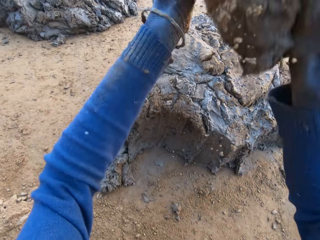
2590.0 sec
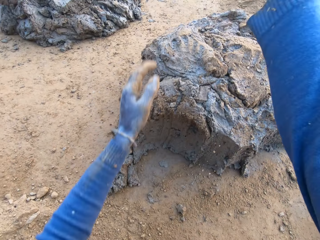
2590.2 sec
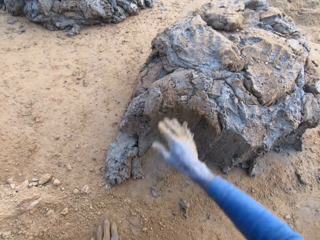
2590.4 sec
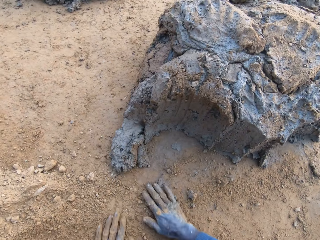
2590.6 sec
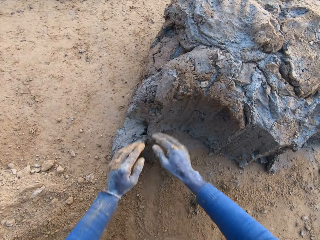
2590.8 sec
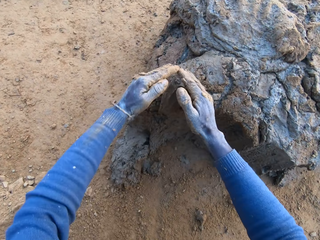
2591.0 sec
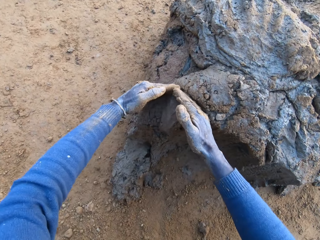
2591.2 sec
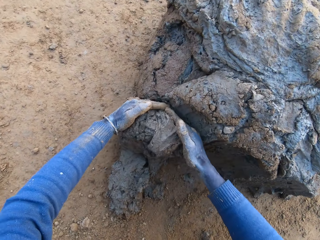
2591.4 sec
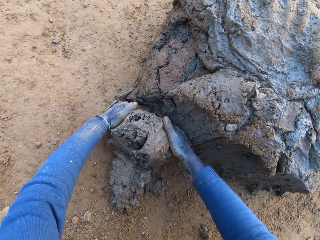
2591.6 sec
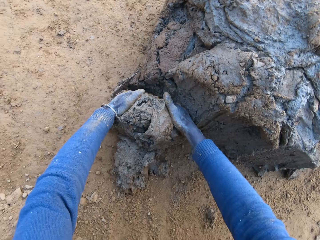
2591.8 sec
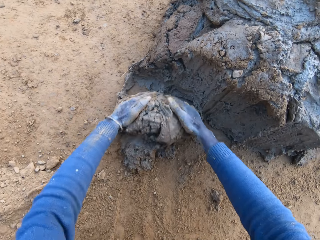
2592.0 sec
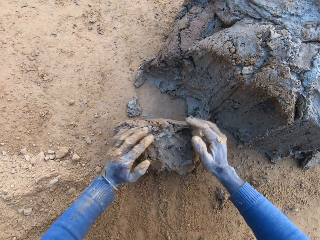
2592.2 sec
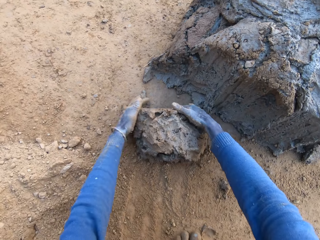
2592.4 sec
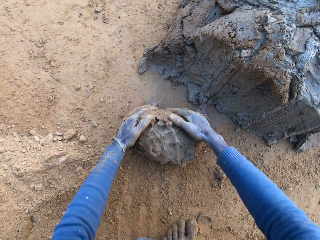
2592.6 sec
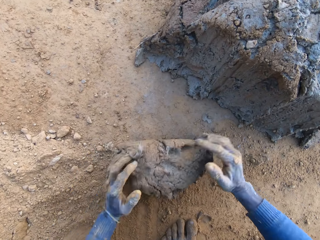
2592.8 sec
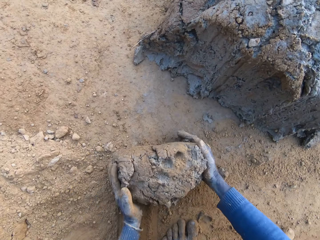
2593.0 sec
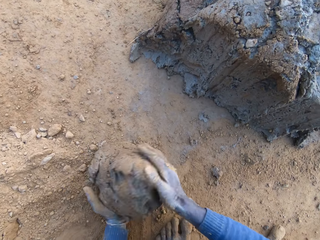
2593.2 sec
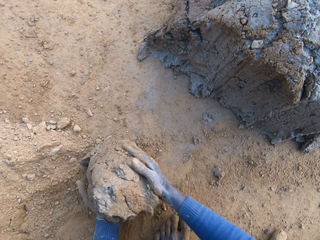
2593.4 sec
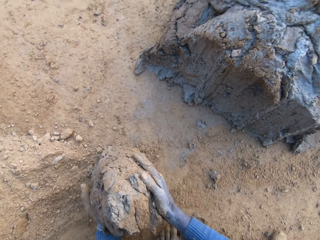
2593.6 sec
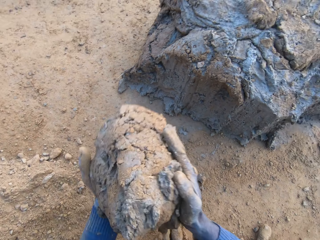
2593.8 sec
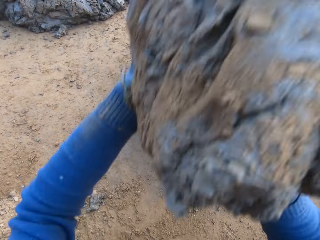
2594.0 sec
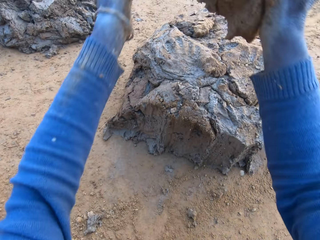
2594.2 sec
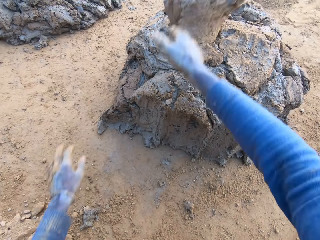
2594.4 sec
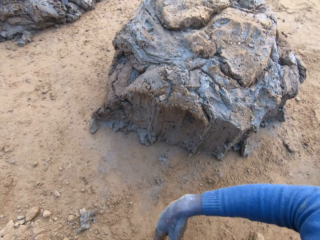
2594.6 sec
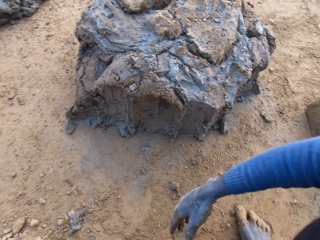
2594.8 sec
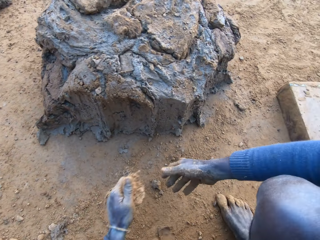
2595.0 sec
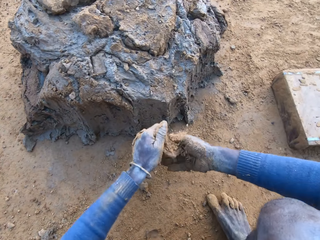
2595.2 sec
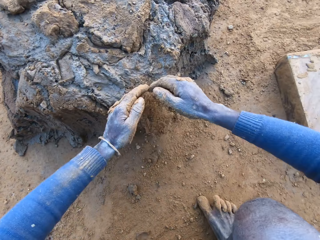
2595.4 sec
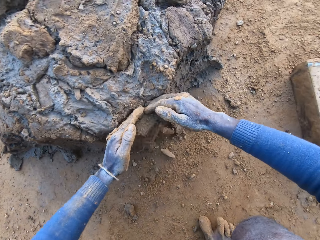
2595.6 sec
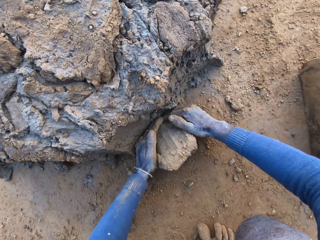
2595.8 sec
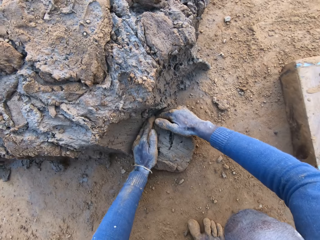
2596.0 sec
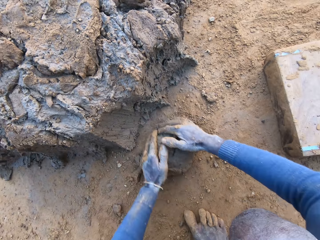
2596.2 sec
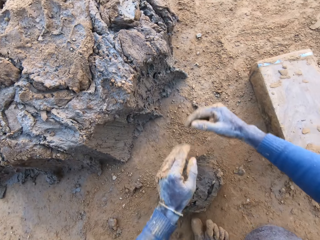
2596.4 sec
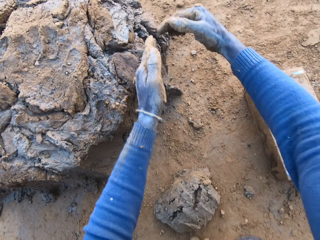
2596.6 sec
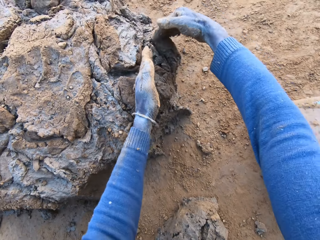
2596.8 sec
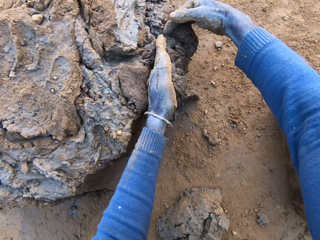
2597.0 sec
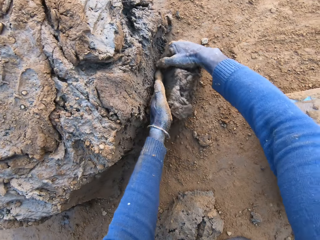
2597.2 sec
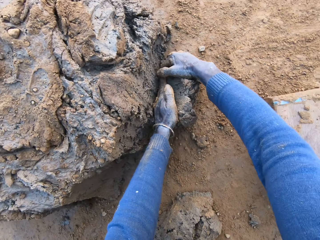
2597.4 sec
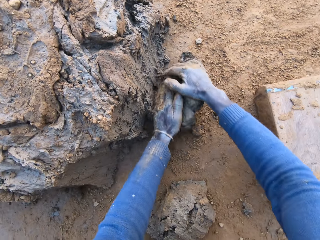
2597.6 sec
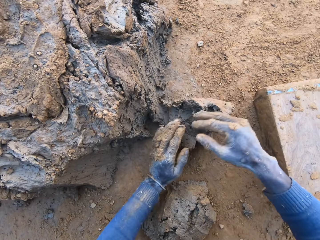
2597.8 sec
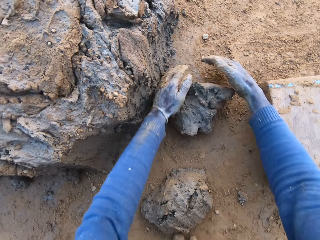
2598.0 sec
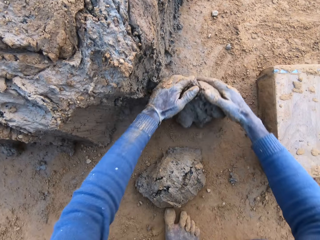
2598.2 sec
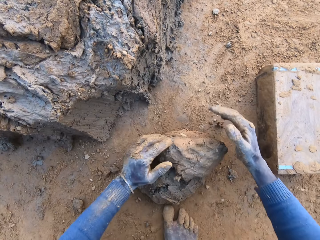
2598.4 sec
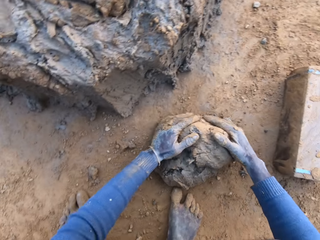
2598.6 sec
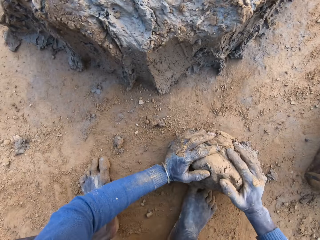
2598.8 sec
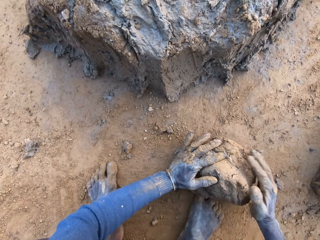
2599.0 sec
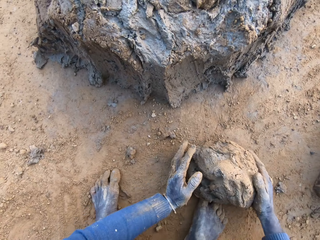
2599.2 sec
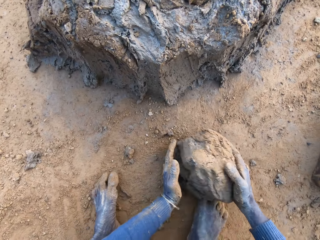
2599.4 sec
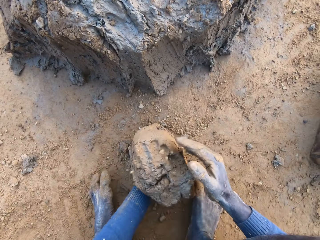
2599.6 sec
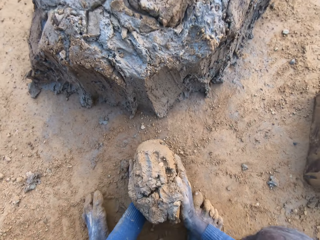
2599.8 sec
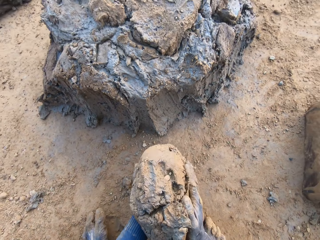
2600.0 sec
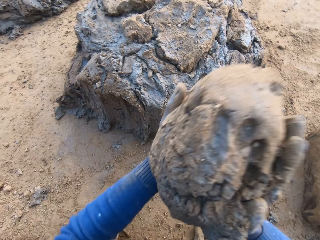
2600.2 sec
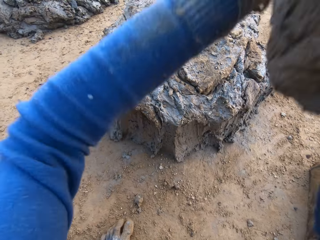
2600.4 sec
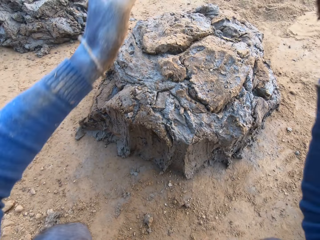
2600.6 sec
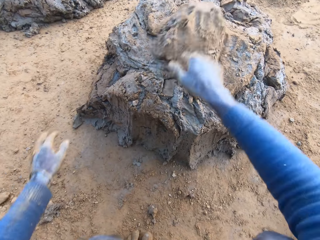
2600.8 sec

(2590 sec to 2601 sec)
The camera wearer drops the concrete or clay in his hands on the heap of concrete on the ground. He moves his hands towards the clay. He cuts a portion of the concrete from the heap of concrete with his hands. He rolls the clay on the sand. He lifts up the clay. He drops the concrete in his hands on the heap of concrete on the ground. He throws the sand on his other hand. He moves his hands towards the clay. He cuts a portion of the concrete from the heap of concrete with his hands. He cuts a portion of the concrete again. He rolls the clay on the sand. He mixes the concrete together on the ground. He lifts up the clay.

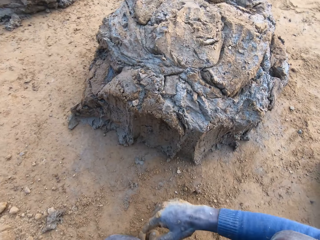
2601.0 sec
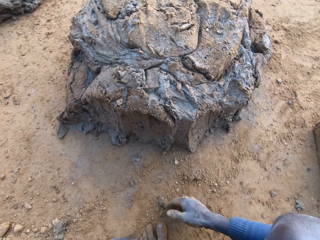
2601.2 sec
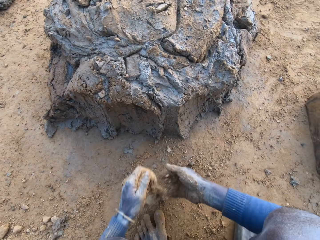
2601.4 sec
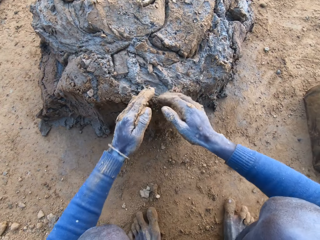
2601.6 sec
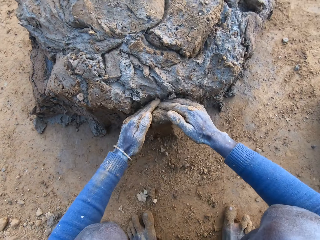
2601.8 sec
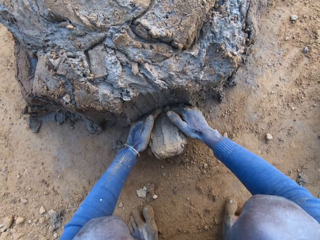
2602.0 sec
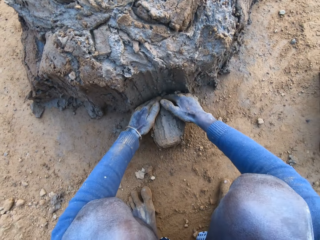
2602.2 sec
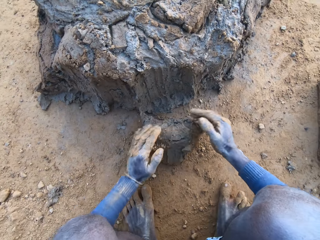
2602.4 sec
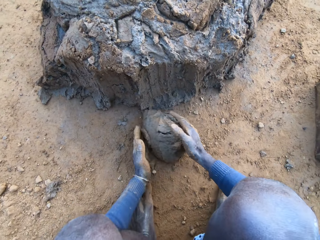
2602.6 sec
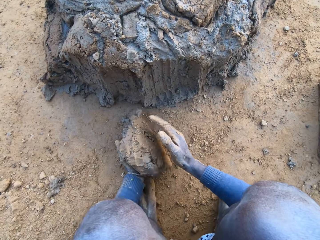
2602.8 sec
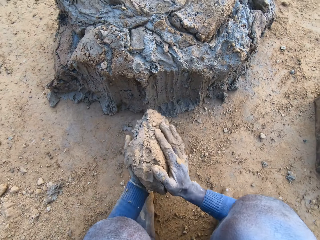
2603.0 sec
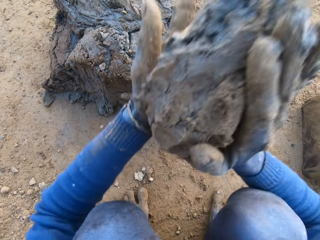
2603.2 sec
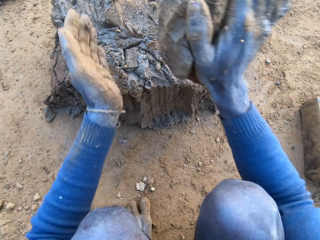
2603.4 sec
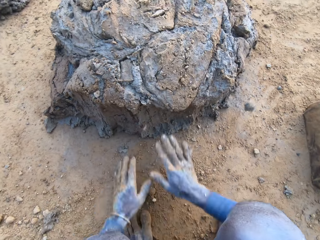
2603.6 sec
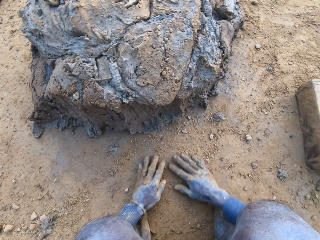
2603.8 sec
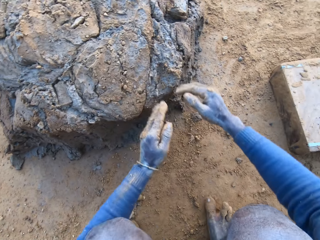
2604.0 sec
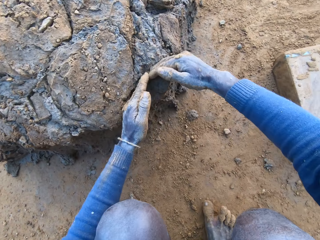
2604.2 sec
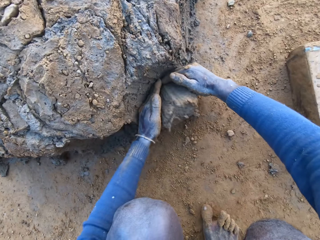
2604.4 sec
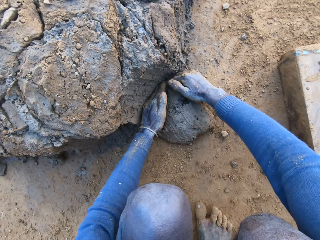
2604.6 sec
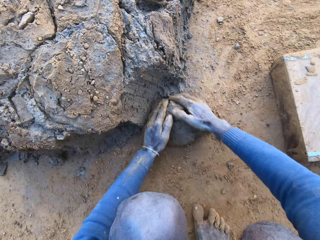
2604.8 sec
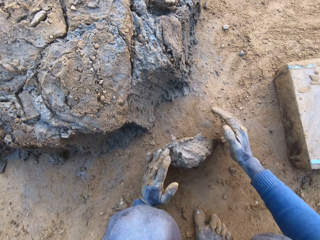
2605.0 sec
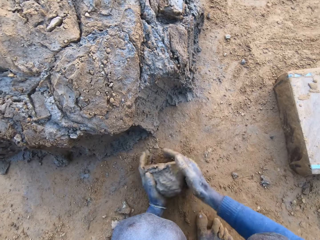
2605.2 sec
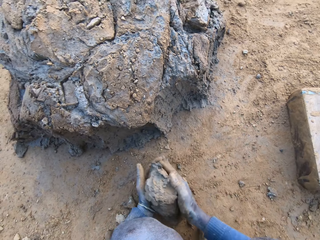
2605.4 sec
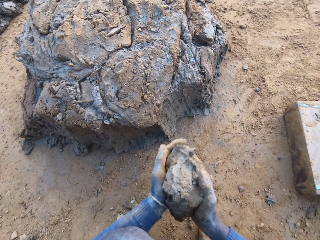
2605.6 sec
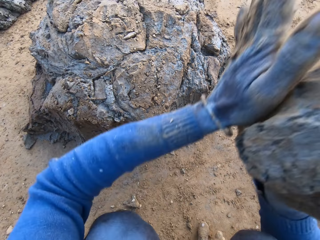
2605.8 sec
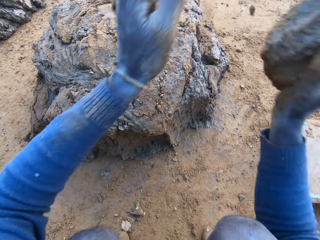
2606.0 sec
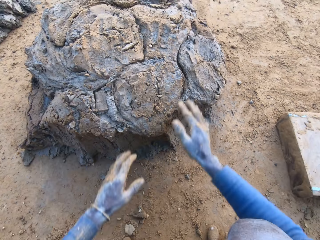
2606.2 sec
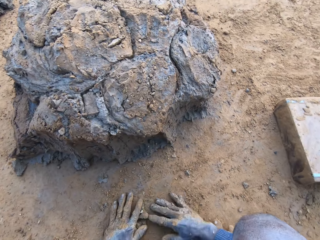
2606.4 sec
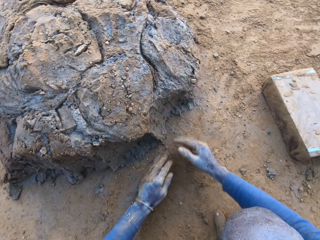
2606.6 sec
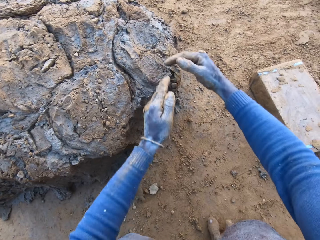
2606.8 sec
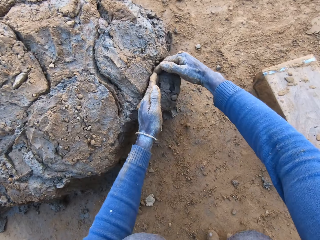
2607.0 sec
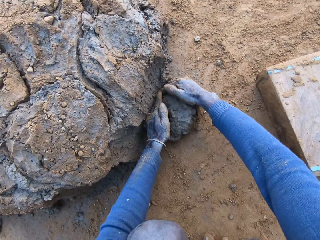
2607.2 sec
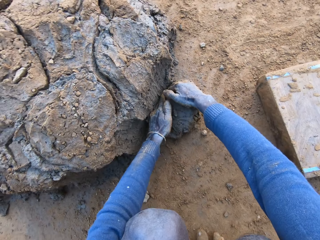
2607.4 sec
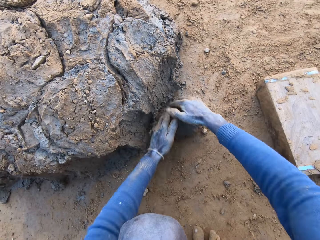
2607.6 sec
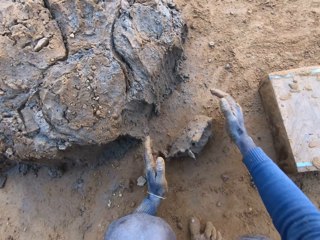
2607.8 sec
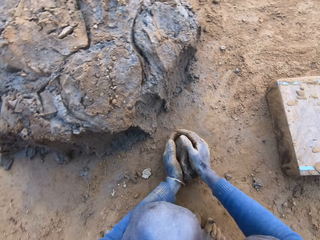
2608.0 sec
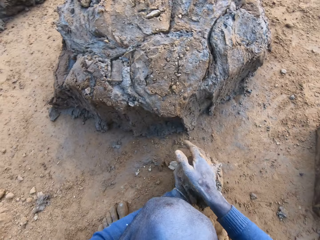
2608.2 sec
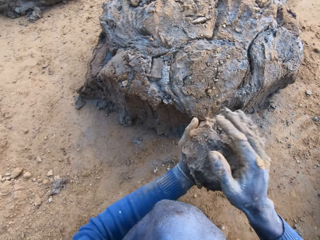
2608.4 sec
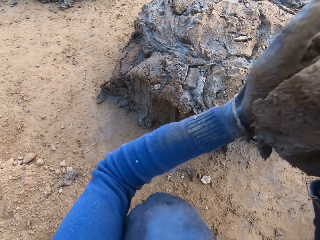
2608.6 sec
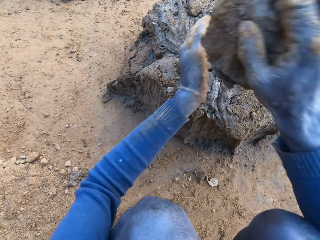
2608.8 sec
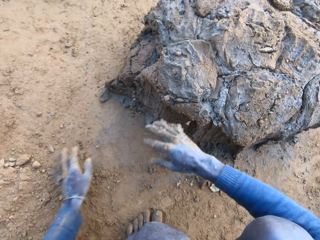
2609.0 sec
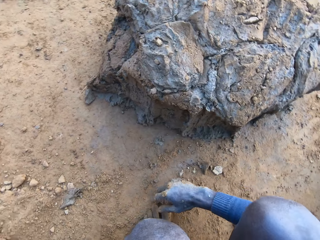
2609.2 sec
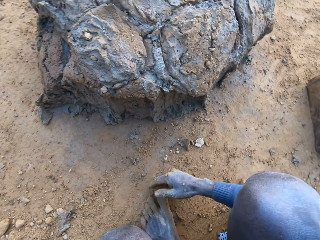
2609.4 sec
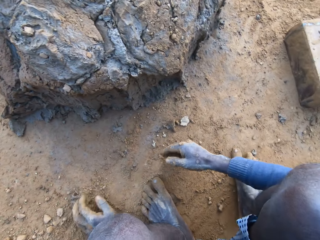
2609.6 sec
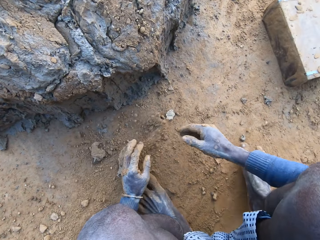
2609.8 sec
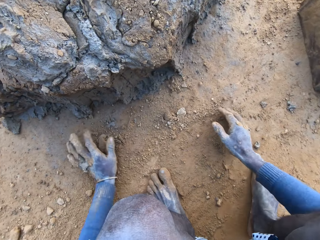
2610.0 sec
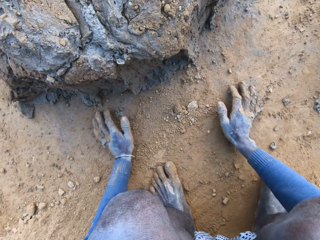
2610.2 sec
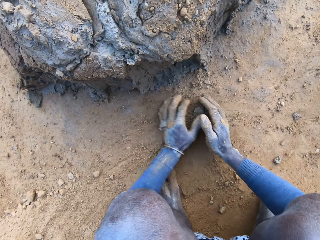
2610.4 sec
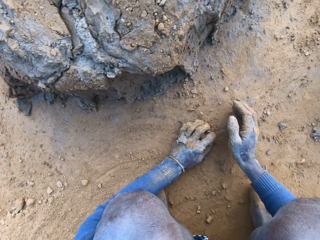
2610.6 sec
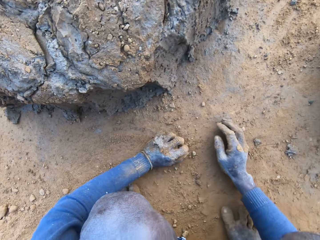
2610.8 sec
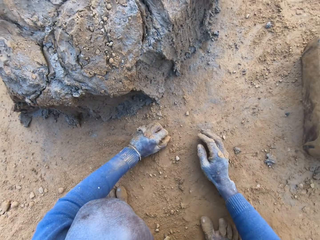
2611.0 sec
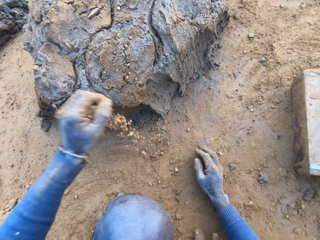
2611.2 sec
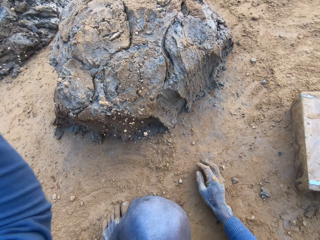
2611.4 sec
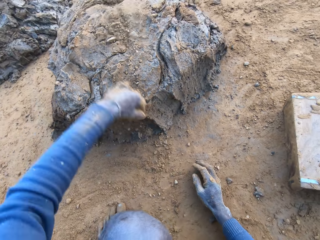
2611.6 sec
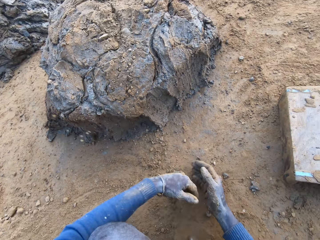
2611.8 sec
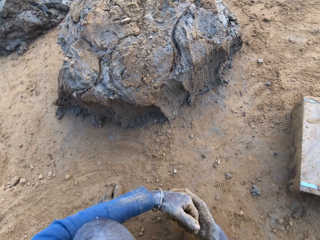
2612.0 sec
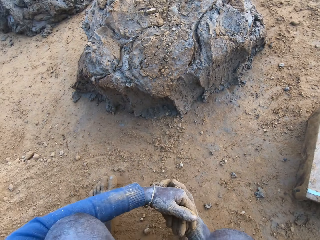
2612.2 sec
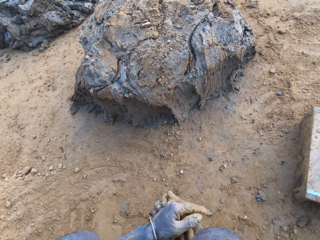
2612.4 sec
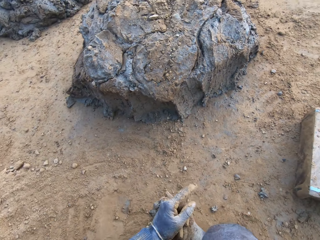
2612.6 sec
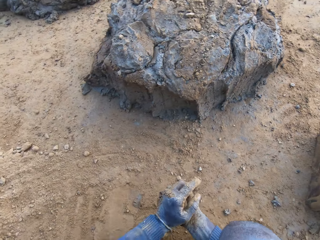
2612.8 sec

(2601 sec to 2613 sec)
The camera wearer drops the concrete or clay in his hands on the heap of concrete on the ground. He throws the sand on his other hand. He moves his hands towards the clay. He cuts a portion of the concrete from the heap of concrete with his hands. He lifts up the clay. He drops the concrete in his hands on the heap of concrete on the ground. He places his hands on the sand. He moves his hands towards the clay. He cuts a portion of the concrete from the heap of concrete with his hands. He lifts up the clay. He drops the concrete in his hands on the heap of concrete on the ground. He places his hands on the sand. He moves his hands towards the clay. He cuts a portion of the concrete from the heap of concrete with his hands. He lifts up the clay. He drops the concrete in his hands on the heap of concrete on the ground. He drags his hand on the sand. He drags his hands on the sand. He gathers stone on the ground with his left hand. He fetches the sand with his hands, lifts up his hand with the sand and throws the sand on the heap of clay. He throws away the stone in his left hand. He joins his hands together.
